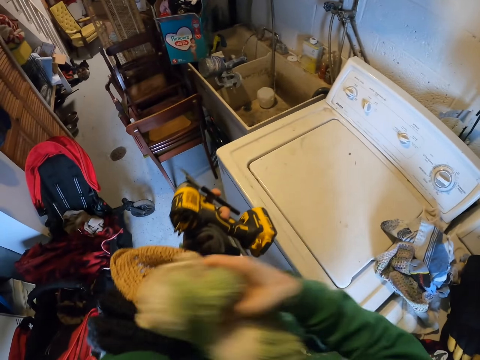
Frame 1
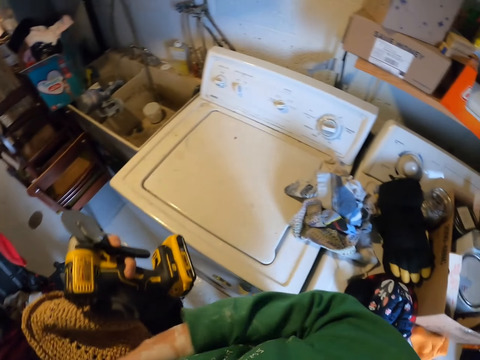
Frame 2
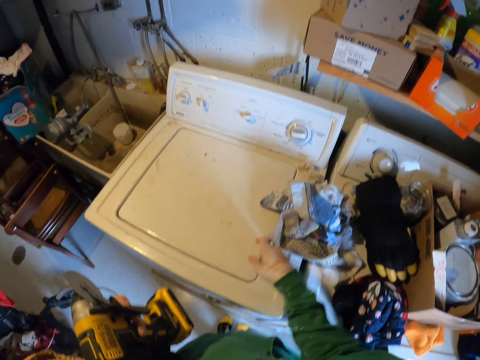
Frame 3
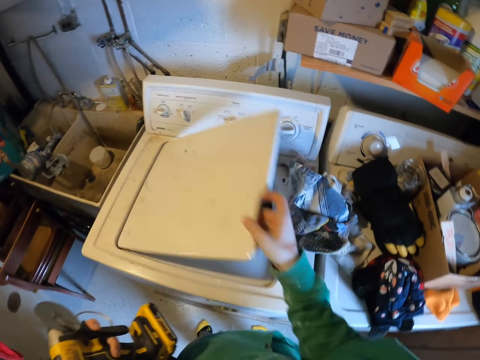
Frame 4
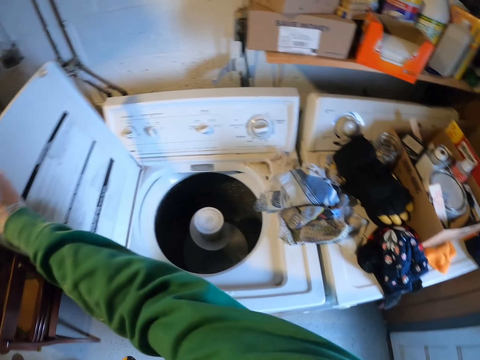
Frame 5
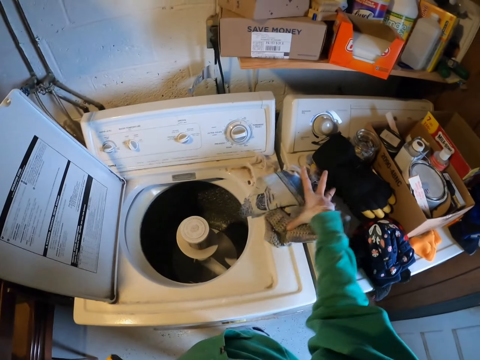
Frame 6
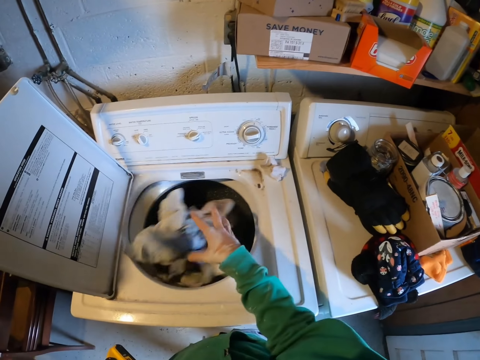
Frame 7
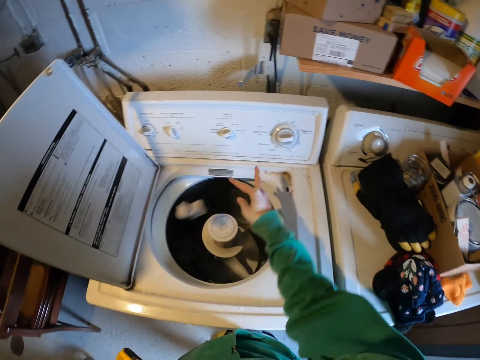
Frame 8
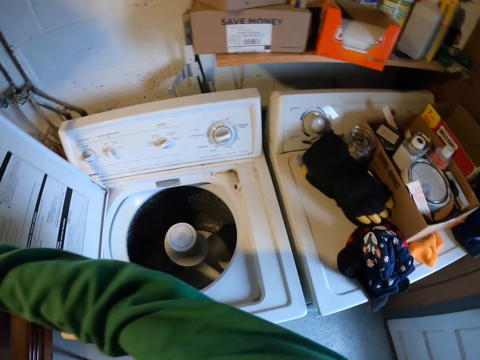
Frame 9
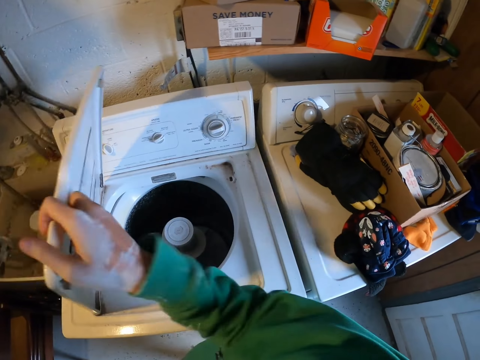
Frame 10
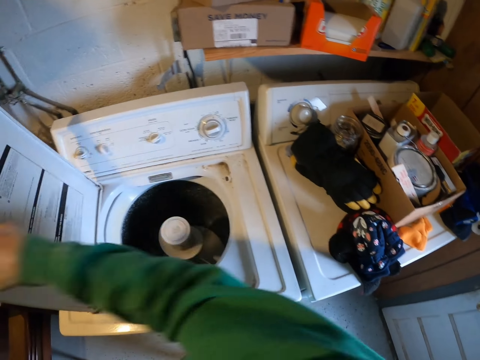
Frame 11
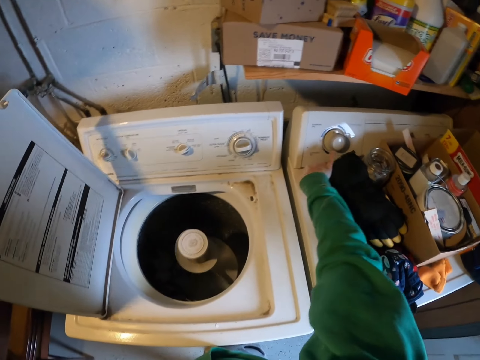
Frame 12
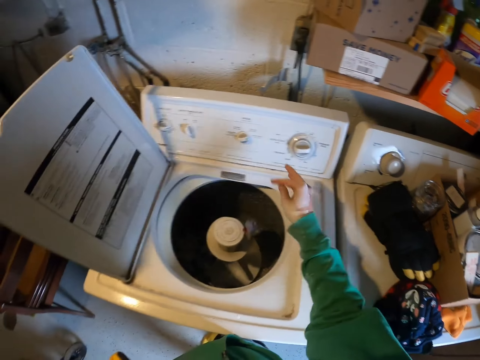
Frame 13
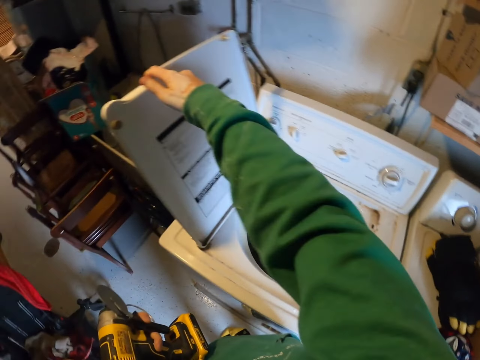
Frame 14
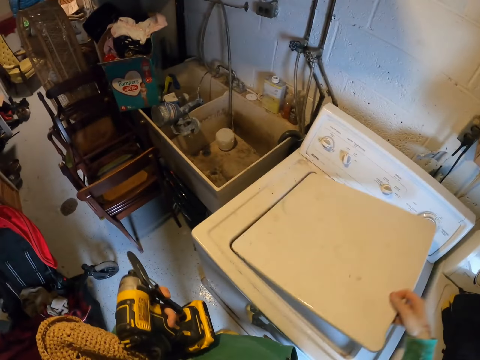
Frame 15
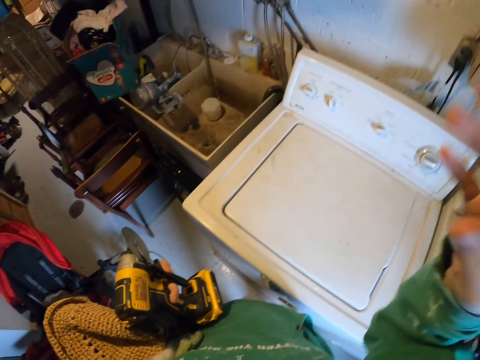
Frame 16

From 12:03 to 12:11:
The camera wearer picks a glove on the washing machine. They hold a hat with the other hand. They hold the glove with the other hand. They open the washing machine. They move clothes in the washing machine. They put the clothes inside the washing machine. They move the glove in the washing machine. They move the washing machine door. They pick a cloth. They drop the cloth in the washing machine. They close the washing machine.
